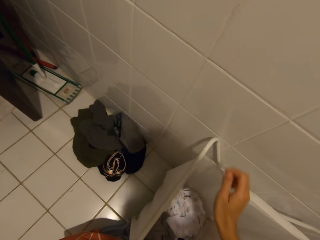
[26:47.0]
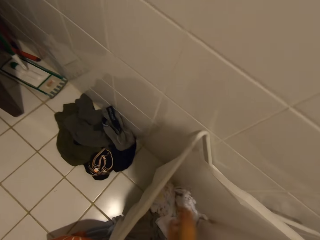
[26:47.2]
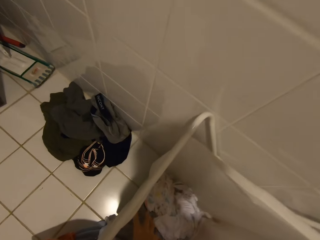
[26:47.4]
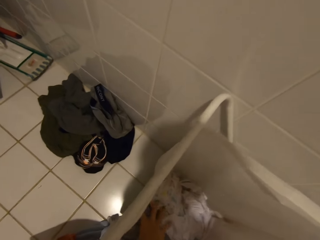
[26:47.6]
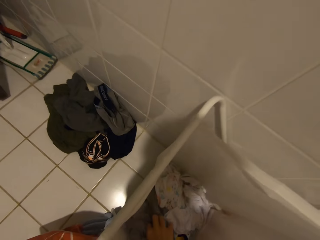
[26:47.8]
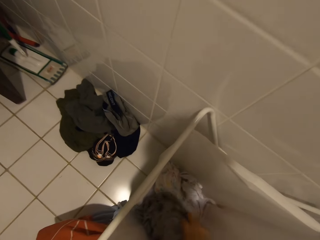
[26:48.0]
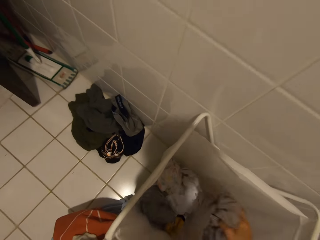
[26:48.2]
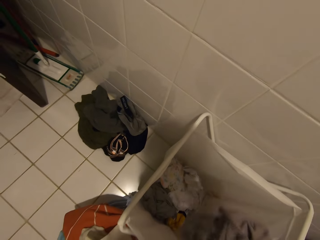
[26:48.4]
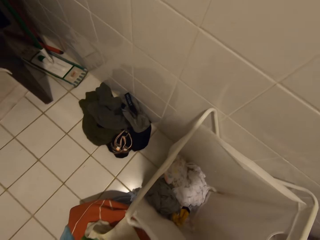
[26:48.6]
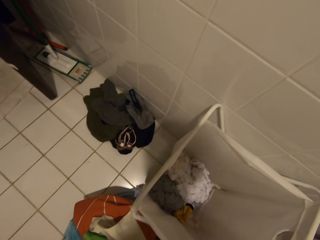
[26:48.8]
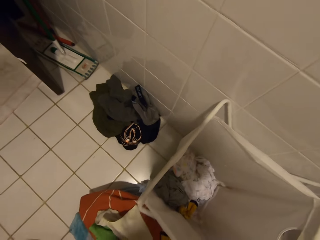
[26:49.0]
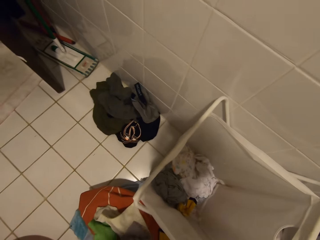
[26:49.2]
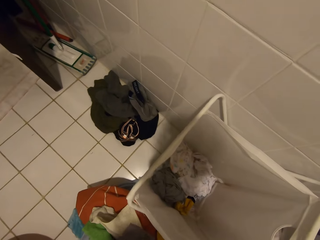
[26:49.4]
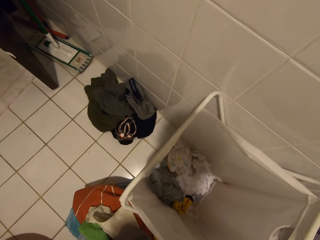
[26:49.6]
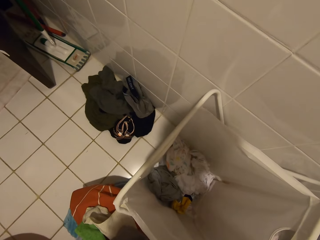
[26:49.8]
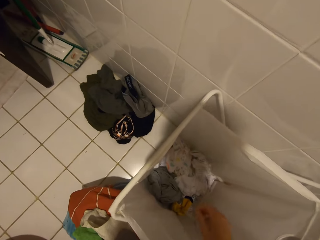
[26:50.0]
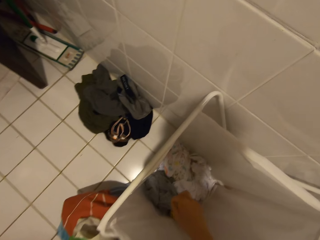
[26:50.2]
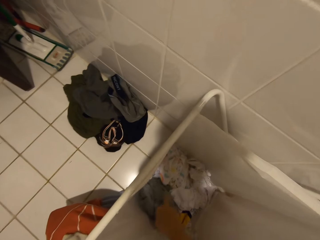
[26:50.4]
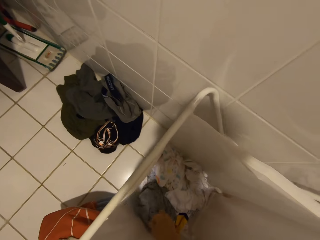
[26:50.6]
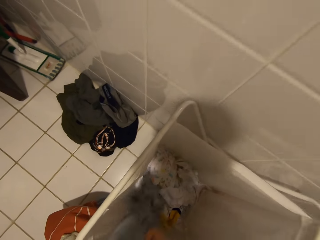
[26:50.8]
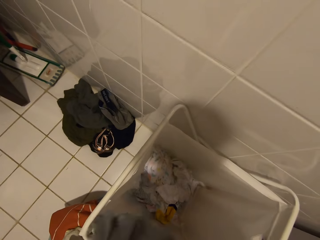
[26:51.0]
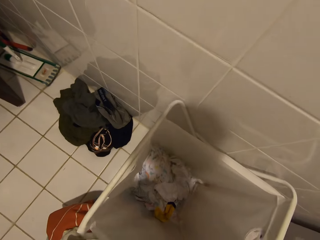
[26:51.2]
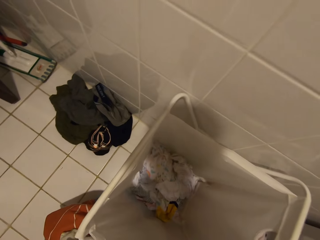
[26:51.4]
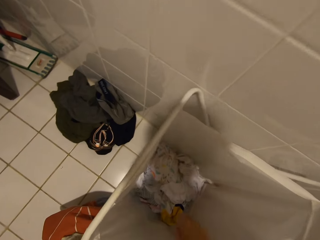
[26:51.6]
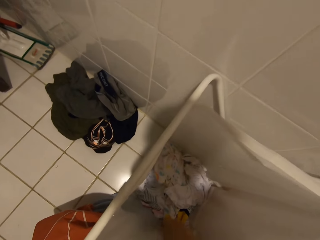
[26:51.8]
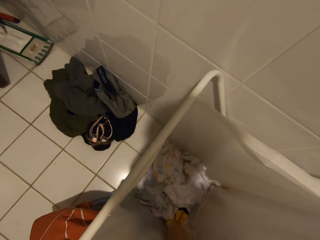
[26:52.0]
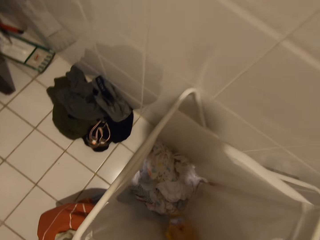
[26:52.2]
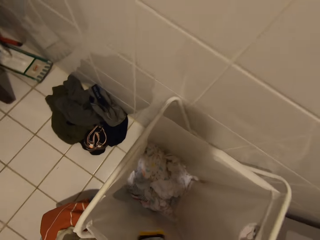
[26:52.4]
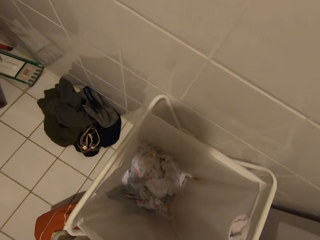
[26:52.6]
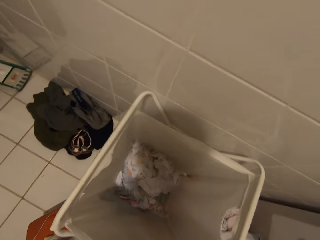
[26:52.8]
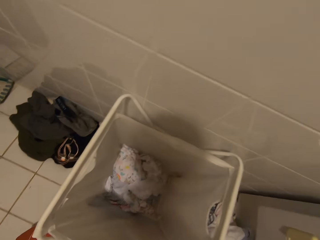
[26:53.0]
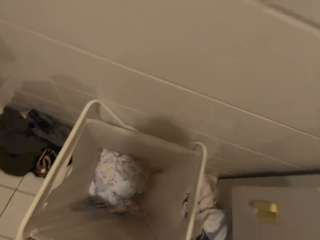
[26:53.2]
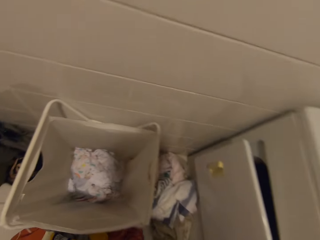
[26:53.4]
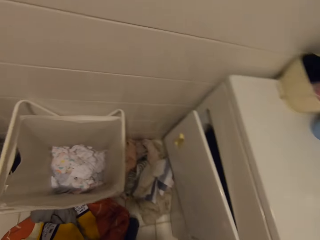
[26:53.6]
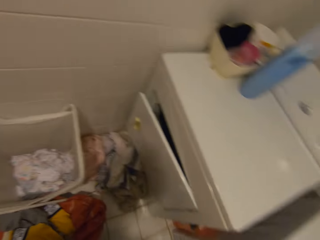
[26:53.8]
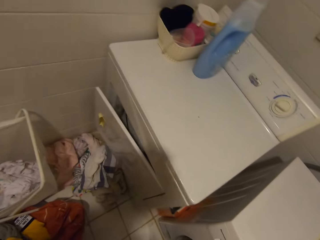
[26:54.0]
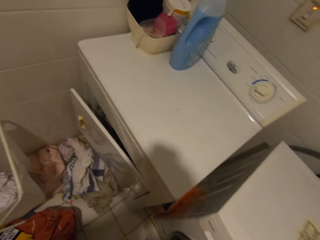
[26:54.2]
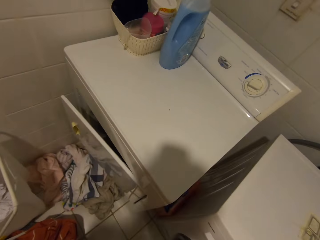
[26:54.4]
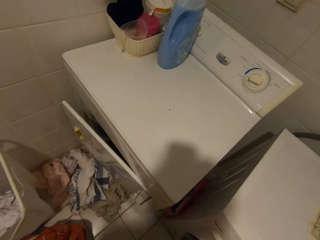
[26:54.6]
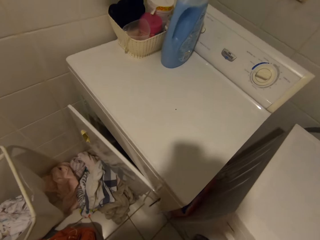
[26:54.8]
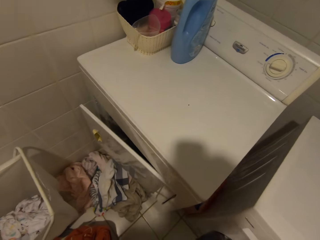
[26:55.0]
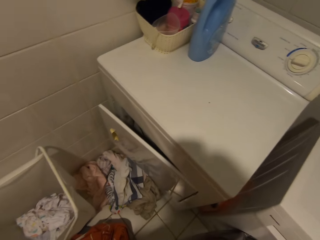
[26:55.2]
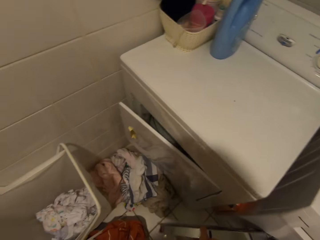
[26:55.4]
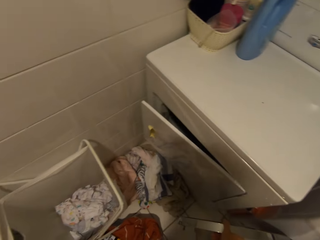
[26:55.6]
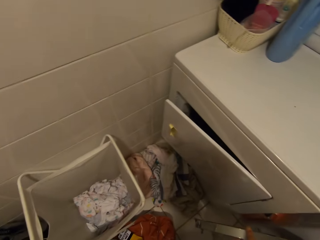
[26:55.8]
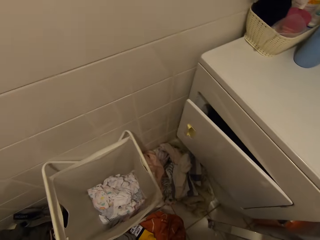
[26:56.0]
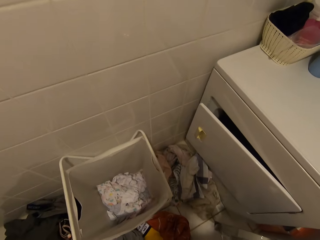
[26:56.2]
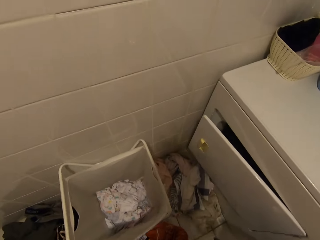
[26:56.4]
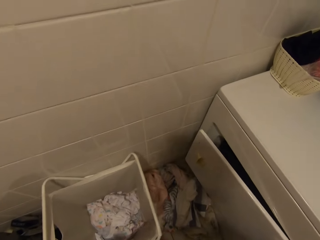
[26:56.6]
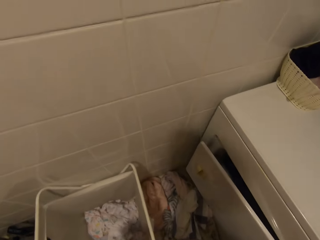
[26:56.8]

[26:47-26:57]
The camera wearer throws the cloth on the floor. They pick a cloth in the cloth basket. They throw the cloth on the floor. They pick a cloth in the cloth basket. They look around.

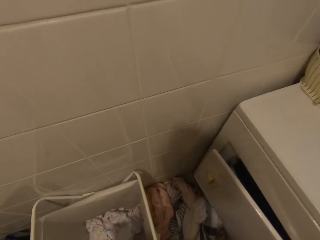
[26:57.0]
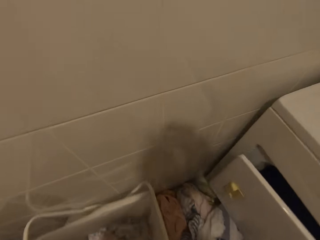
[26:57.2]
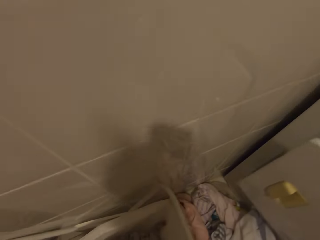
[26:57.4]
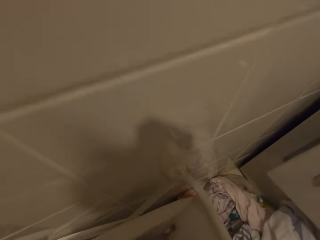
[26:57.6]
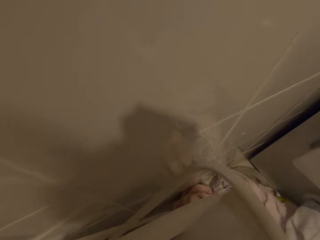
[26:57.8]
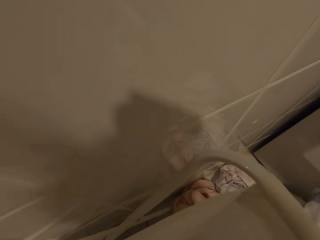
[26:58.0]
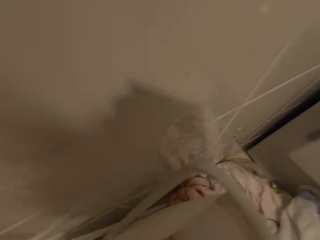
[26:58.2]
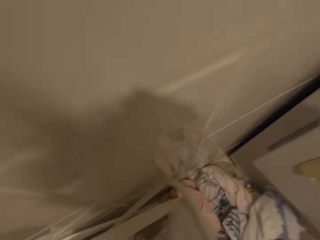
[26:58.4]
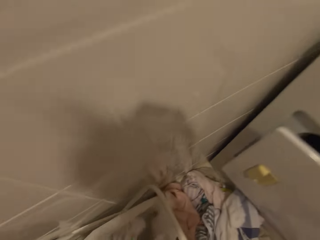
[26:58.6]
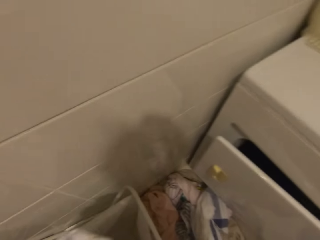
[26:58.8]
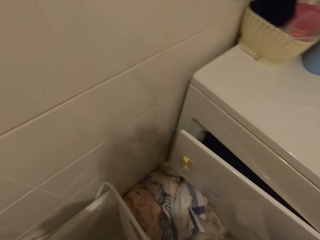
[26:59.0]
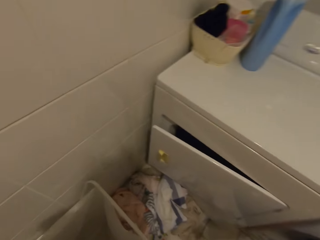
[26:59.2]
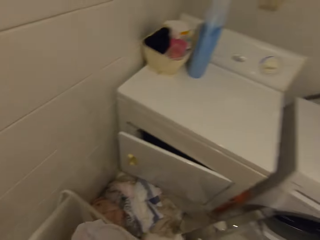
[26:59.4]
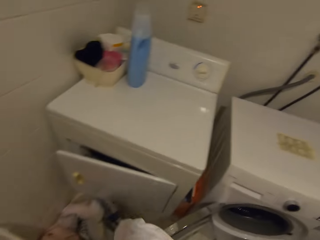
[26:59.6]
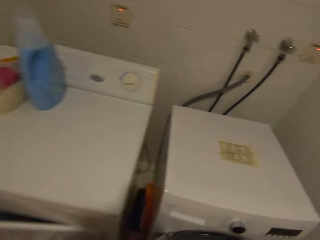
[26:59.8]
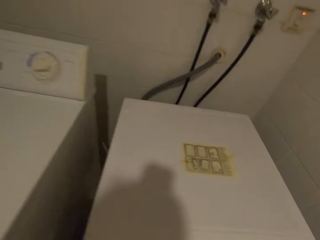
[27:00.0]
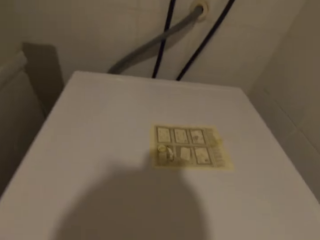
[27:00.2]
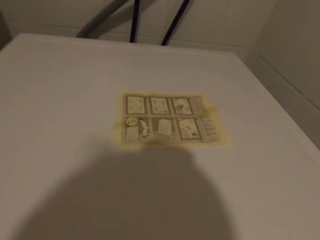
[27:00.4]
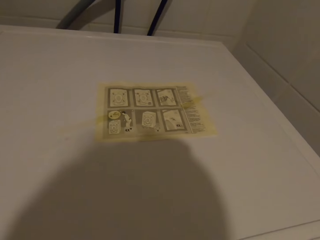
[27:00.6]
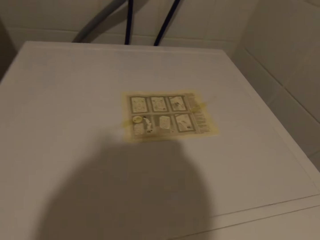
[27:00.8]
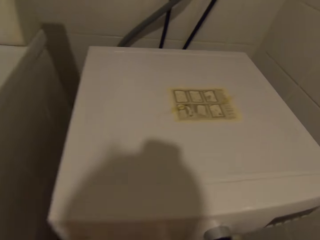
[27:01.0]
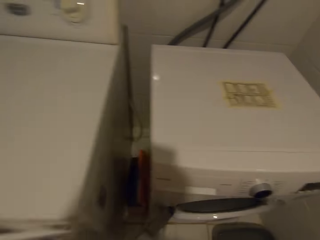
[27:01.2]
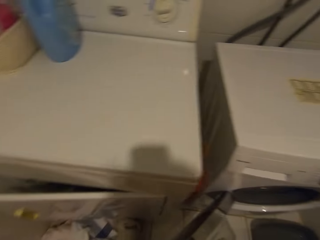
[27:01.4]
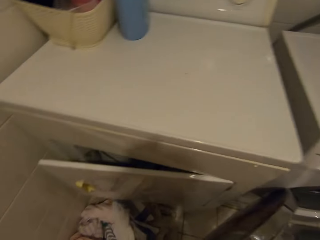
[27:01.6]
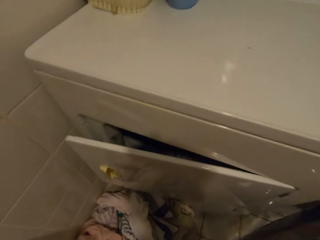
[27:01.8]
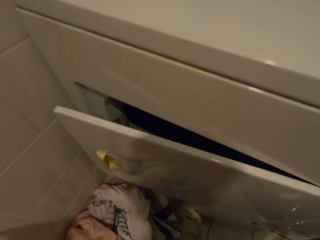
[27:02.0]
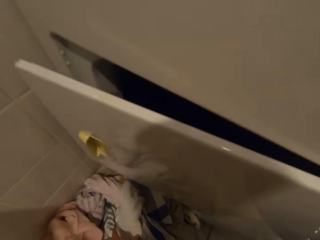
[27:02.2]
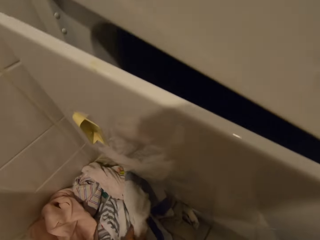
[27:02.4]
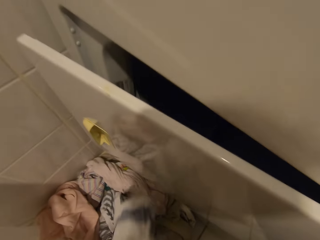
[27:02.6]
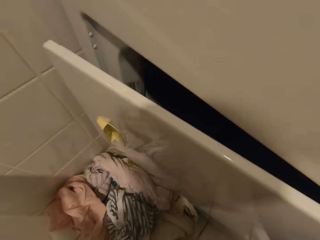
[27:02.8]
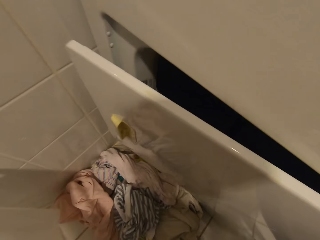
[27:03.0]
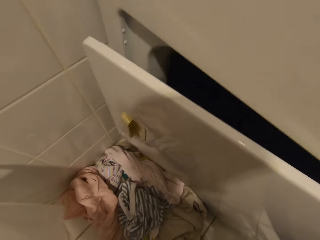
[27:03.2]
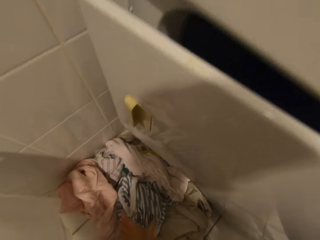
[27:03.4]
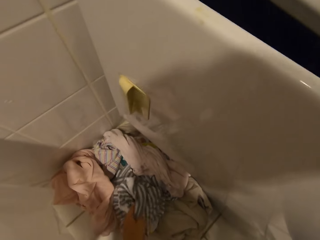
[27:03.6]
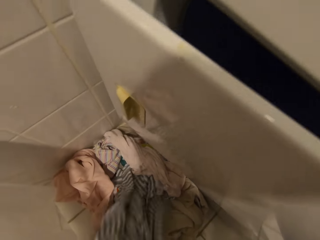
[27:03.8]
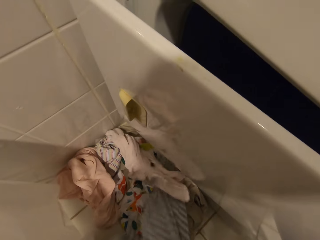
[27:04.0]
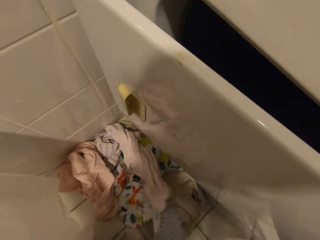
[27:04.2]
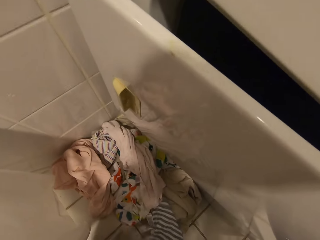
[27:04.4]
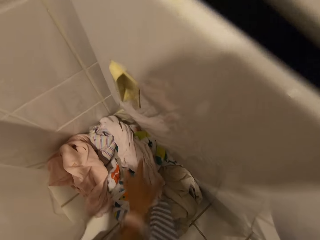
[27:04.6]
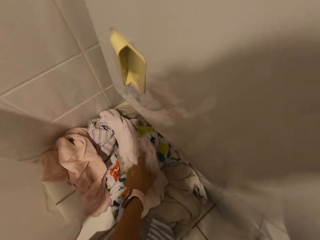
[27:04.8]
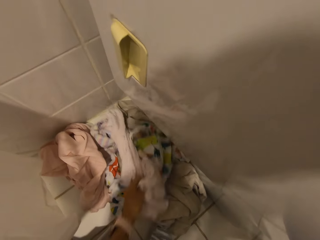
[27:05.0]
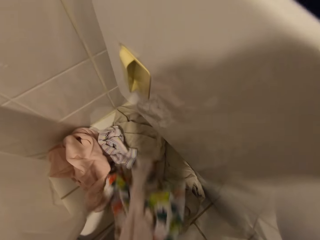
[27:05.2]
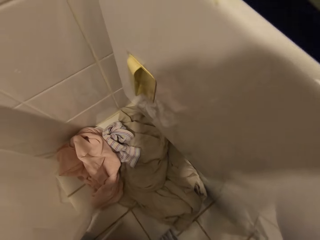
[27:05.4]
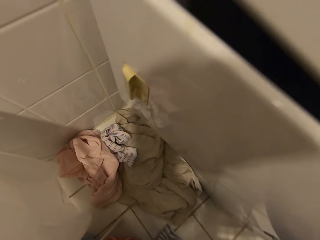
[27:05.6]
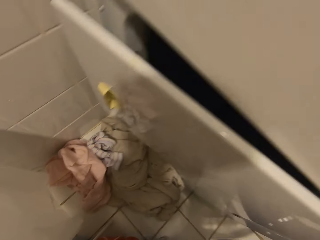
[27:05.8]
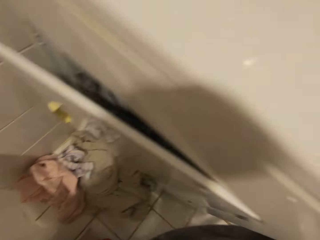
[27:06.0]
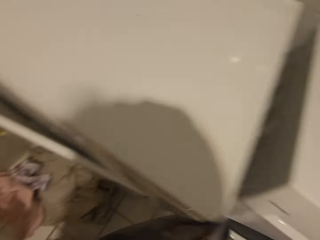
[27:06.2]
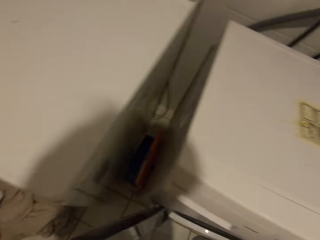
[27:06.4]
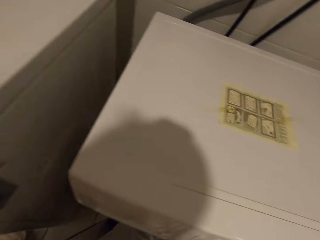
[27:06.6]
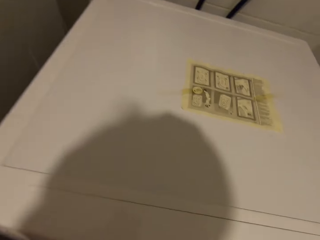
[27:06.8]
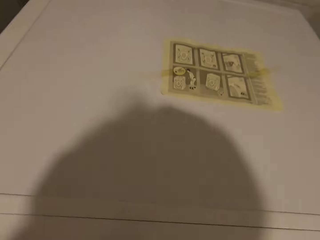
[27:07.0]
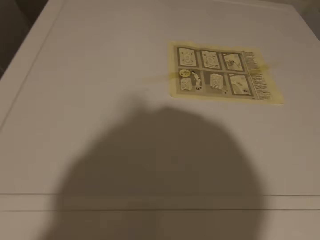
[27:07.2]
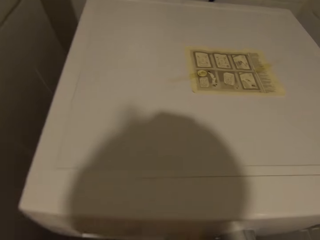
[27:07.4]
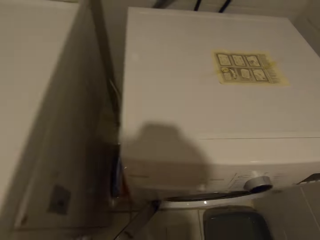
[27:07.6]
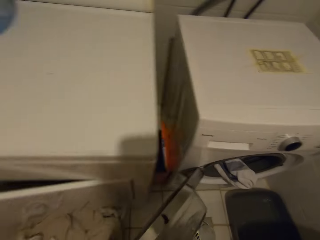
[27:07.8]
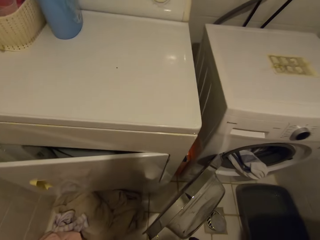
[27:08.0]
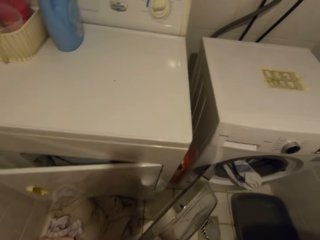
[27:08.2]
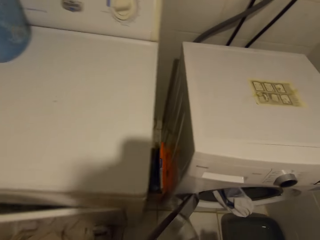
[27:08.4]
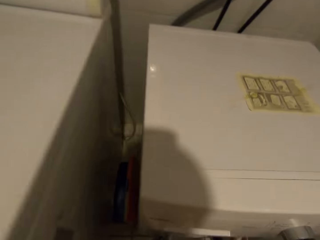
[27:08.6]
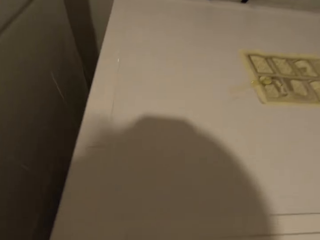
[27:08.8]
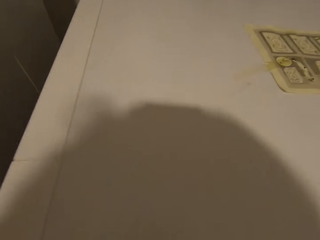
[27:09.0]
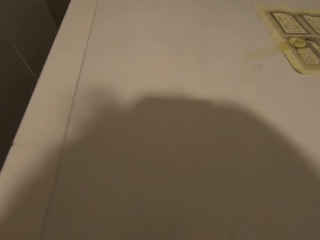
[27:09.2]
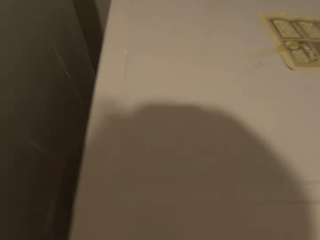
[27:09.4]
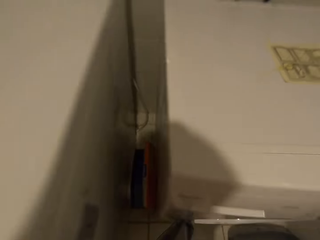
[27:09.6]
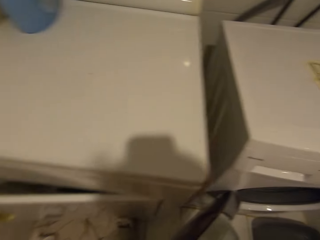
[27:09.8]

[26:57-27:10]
The camera wearer picks a cloth in the cloth basket. They look around. They put the cloth in the washing machine. They pick a cloth on the floor. They put the cloth in the washing machine. They look around.
